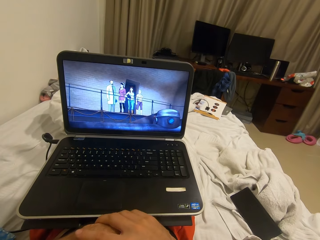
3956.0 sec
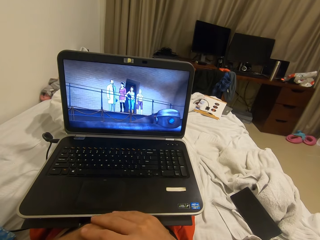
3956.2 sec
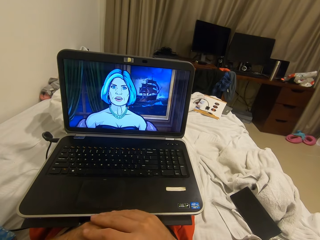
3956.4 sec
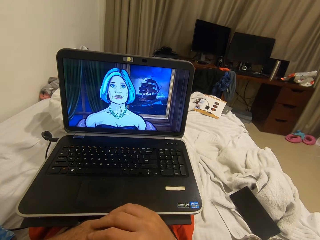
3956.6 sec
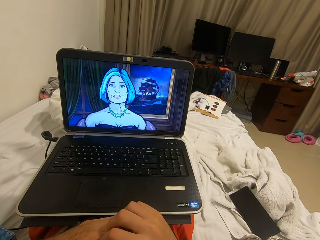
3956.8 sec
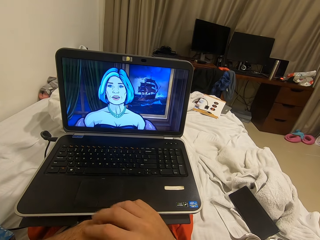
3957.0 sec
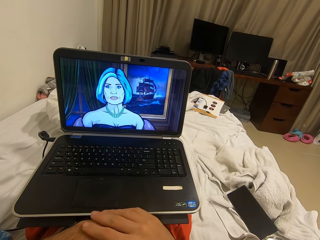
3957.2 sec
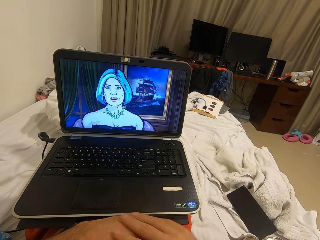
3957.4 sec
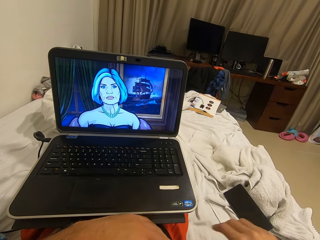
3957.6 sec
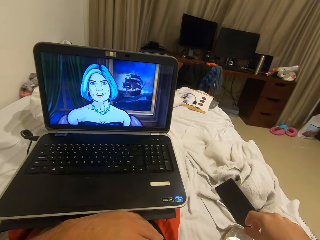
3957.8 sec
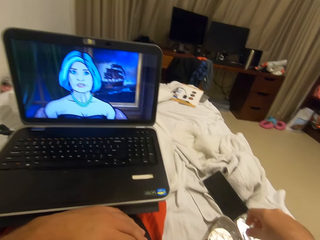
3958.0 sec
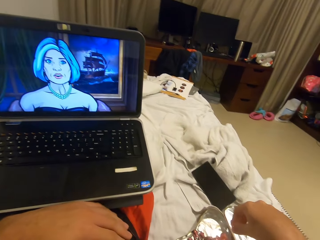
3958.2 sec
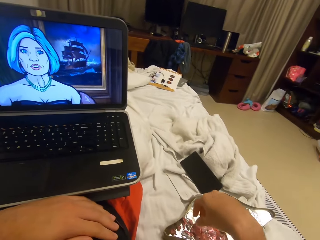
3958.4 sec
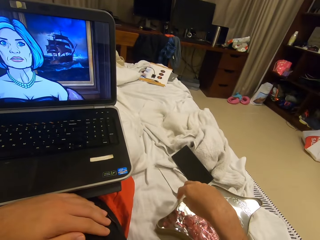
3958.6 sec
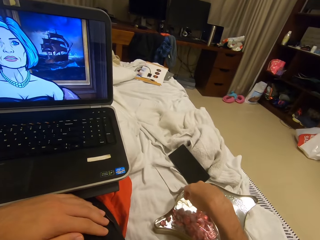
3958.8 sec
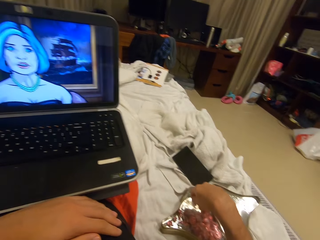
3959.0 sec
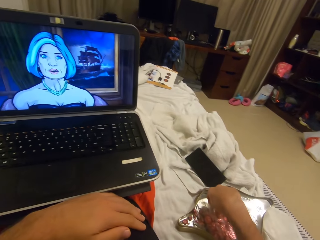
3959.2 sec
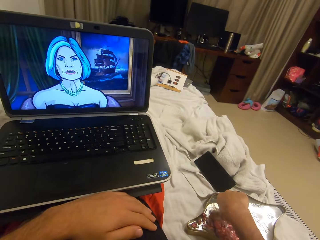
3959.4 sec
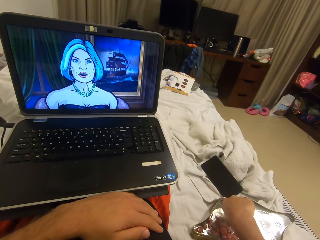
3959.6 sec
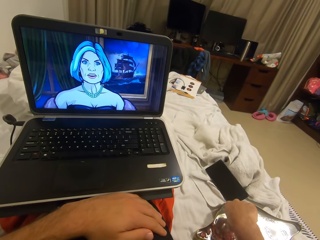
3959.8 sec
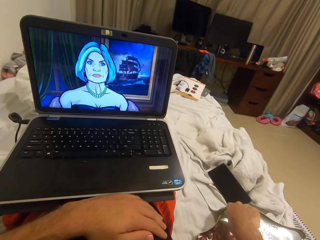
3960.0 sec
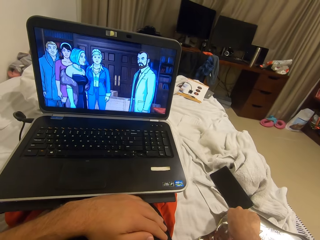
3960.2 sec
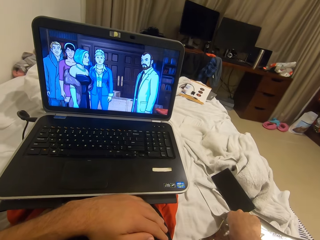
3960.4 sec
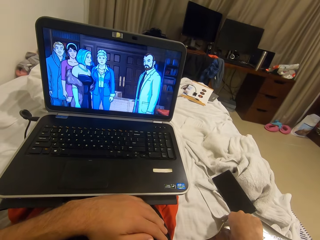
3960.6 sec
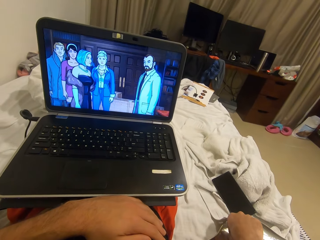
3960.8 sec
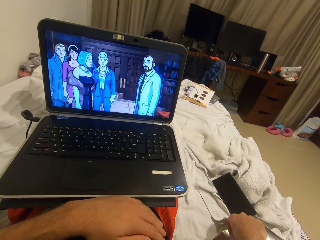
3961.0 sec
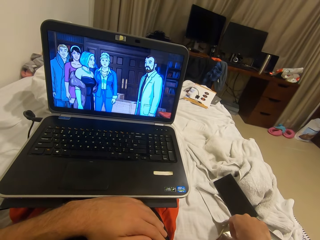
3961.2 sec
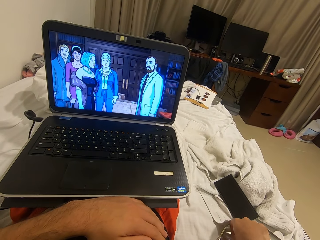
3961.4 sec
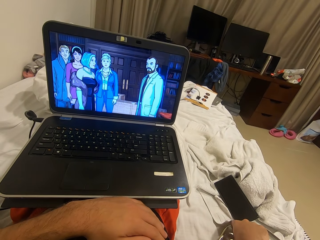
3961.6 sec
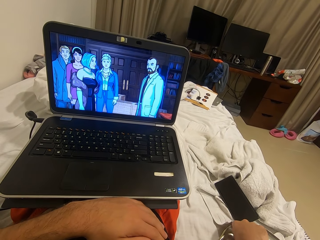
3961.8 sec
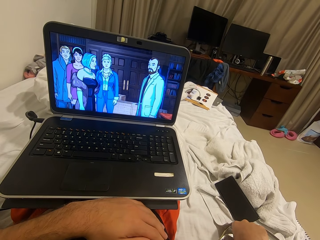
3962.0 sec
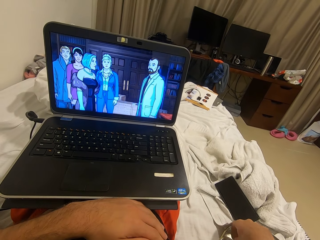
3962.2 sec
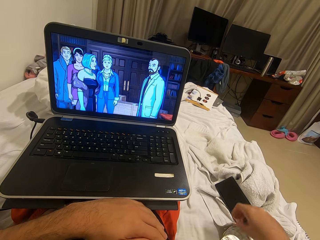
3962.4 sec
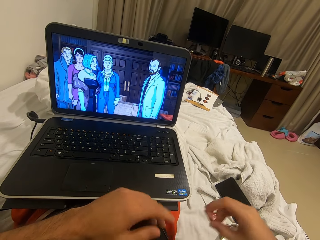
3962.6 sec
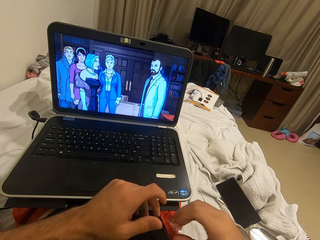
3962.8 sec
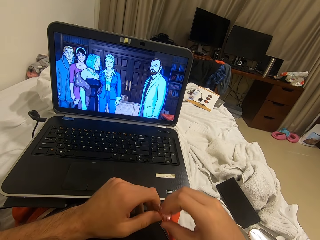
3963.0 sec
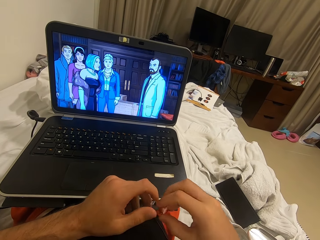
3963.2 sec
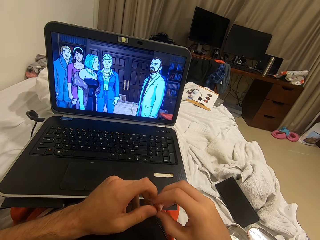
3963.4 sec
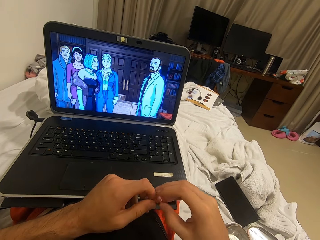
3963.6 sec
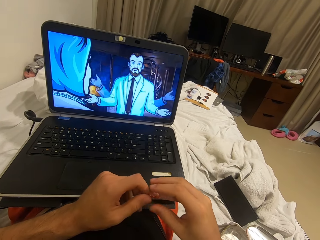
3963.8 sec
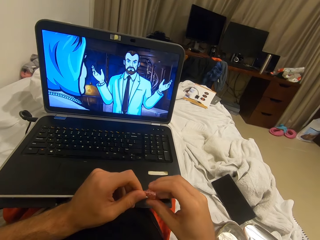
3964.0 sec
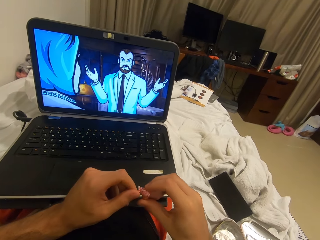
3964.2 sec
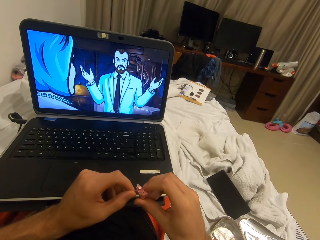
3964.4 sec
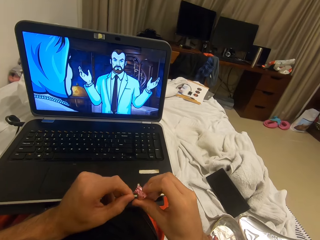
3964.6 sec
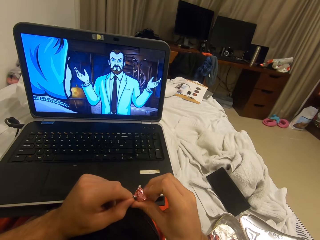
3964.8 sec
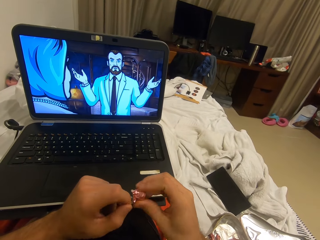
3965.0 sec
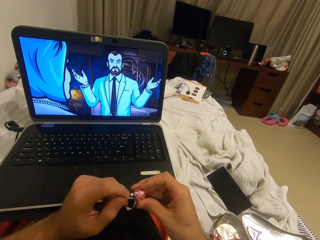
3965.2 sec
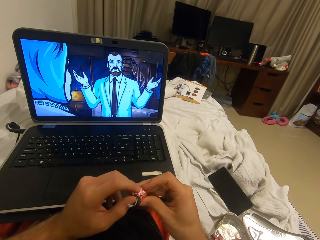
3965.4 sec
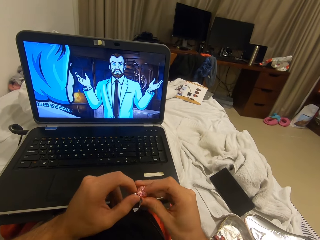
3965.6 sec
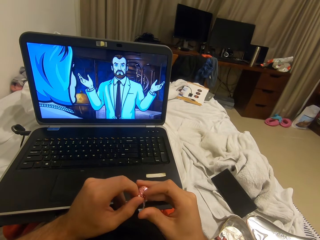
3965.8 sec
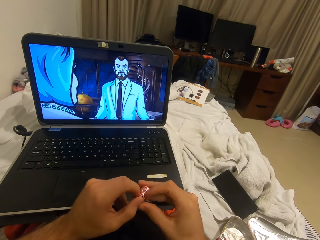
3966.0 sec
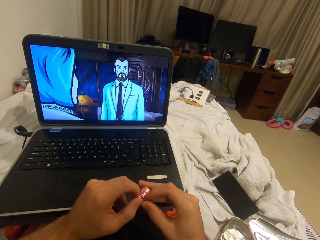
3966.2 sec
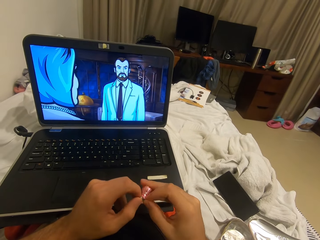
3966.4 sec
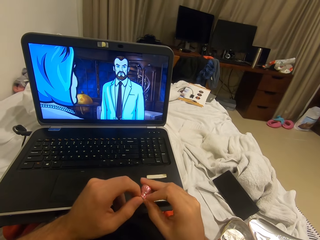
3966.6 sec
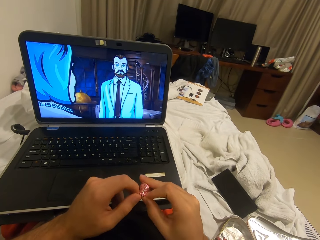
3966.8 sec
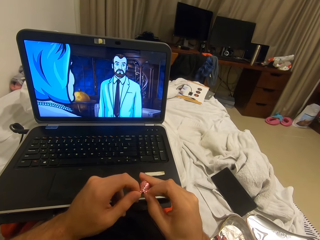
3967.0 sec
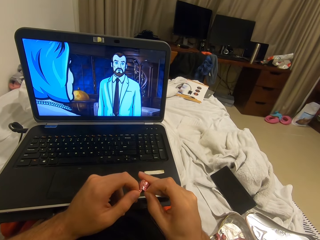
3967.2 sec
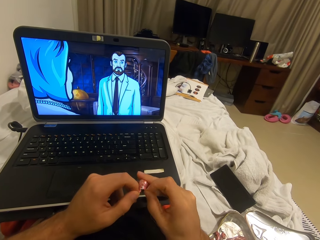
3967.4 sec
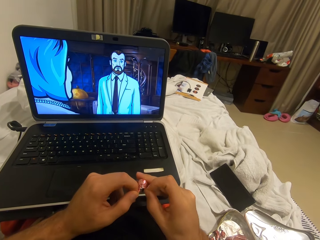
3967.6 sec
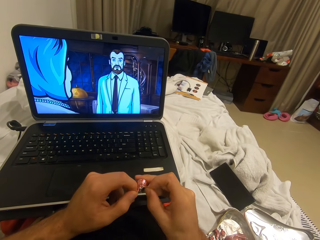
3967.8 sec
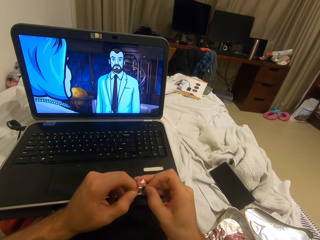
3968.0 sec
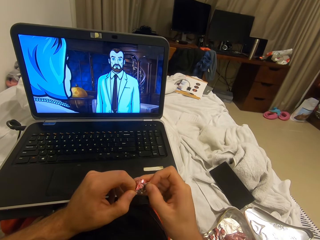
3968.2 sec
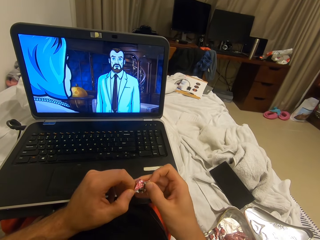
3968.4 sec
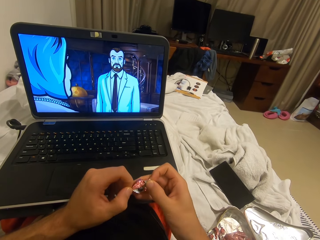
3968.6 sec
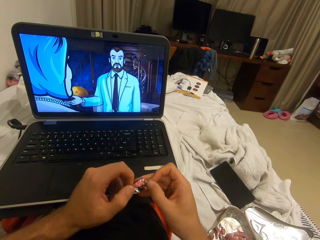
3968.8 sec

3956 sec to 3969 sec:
The camera wearer picks a candy from the sweet holder box. They open up the candy with both hands.

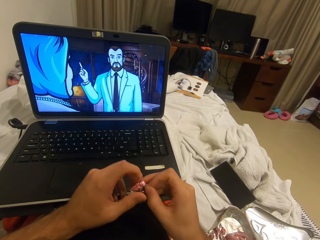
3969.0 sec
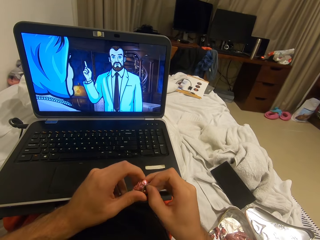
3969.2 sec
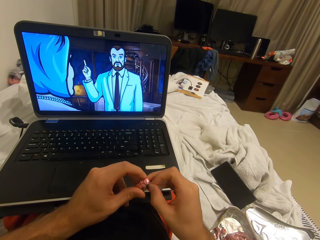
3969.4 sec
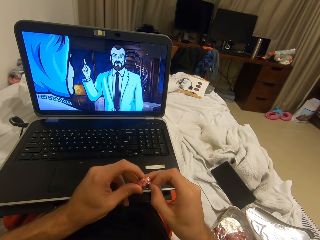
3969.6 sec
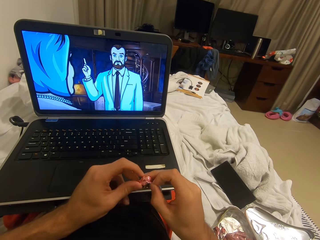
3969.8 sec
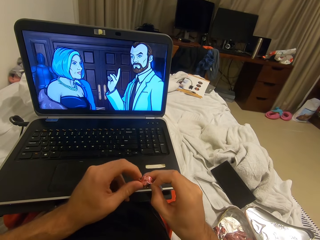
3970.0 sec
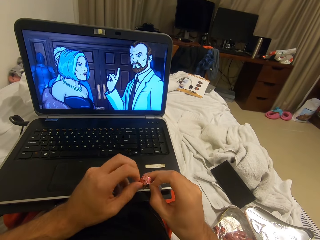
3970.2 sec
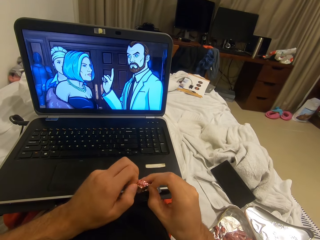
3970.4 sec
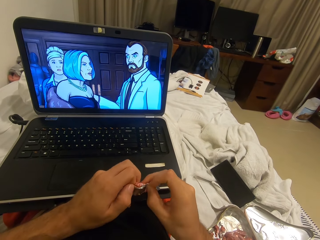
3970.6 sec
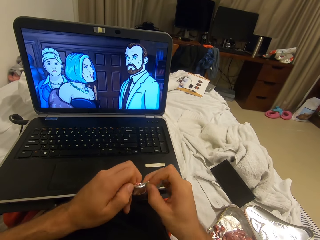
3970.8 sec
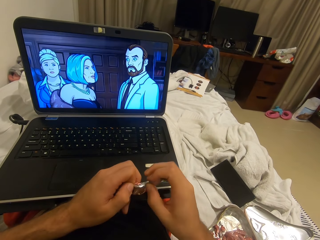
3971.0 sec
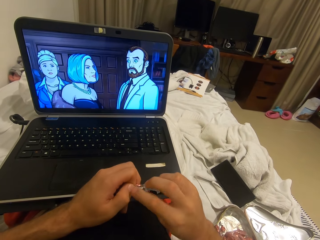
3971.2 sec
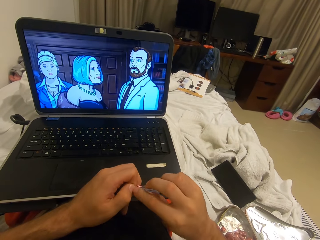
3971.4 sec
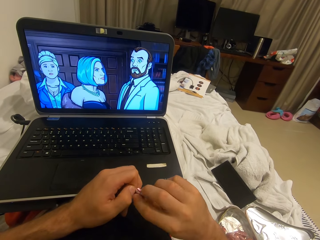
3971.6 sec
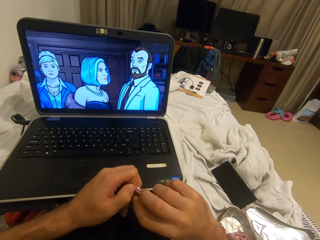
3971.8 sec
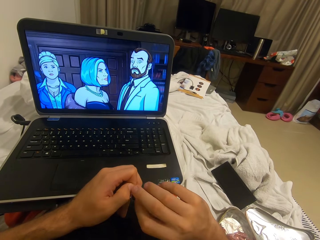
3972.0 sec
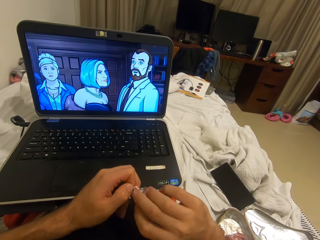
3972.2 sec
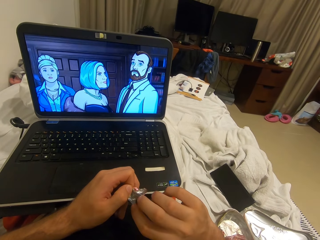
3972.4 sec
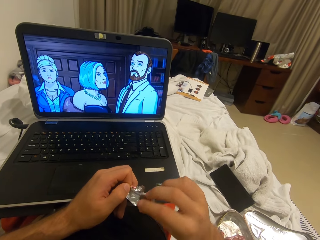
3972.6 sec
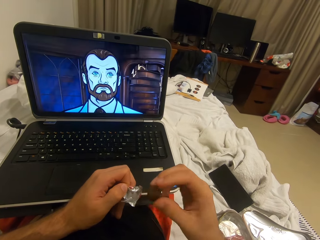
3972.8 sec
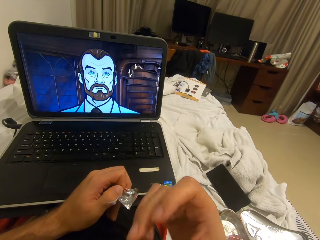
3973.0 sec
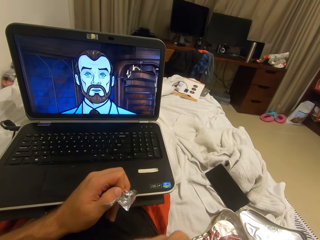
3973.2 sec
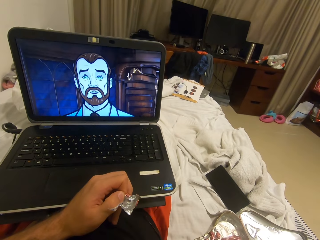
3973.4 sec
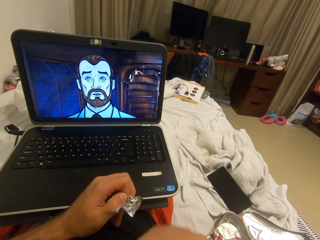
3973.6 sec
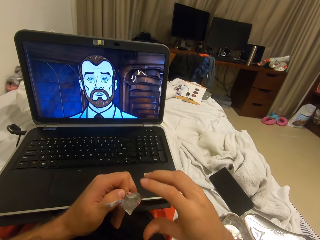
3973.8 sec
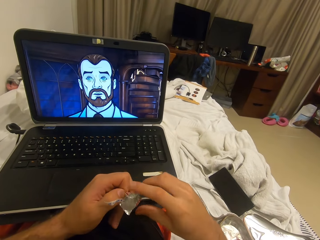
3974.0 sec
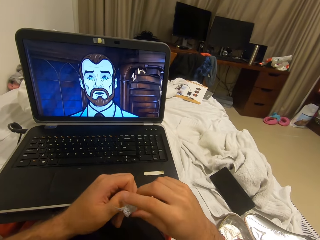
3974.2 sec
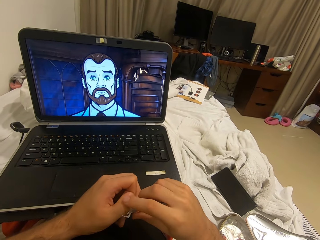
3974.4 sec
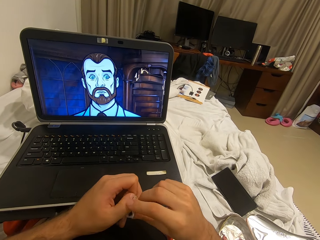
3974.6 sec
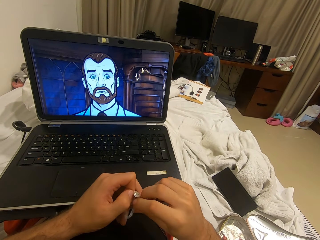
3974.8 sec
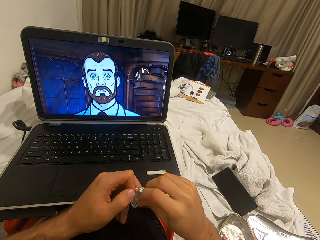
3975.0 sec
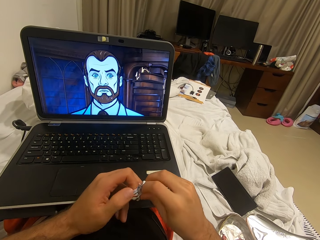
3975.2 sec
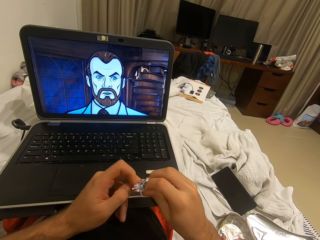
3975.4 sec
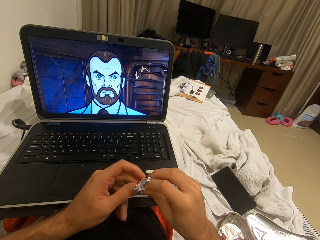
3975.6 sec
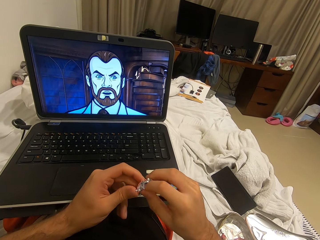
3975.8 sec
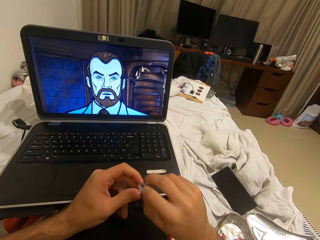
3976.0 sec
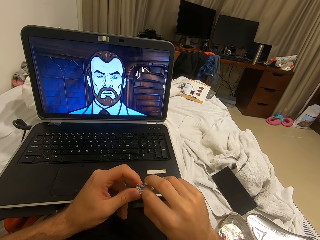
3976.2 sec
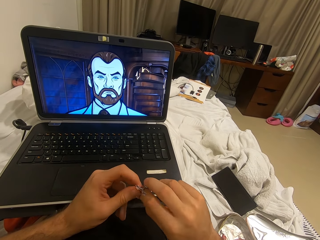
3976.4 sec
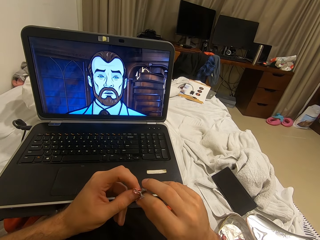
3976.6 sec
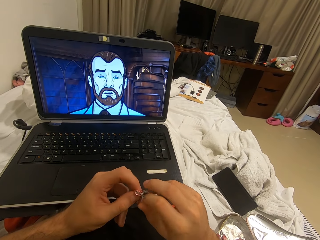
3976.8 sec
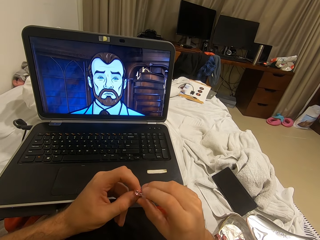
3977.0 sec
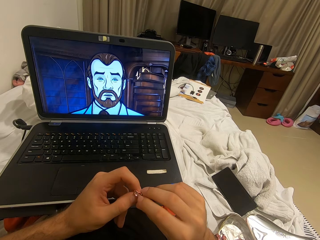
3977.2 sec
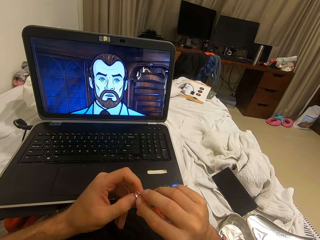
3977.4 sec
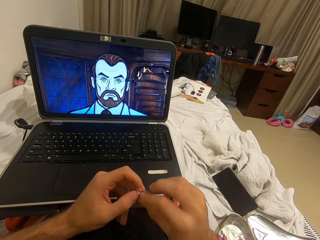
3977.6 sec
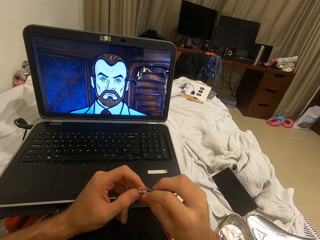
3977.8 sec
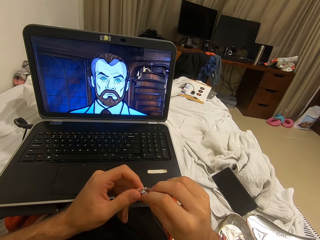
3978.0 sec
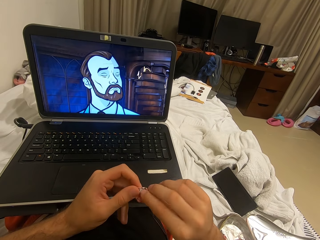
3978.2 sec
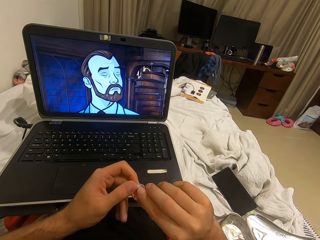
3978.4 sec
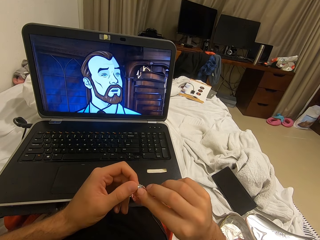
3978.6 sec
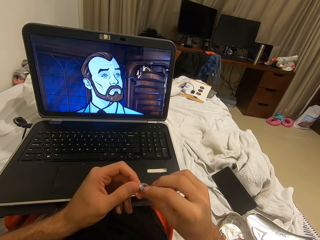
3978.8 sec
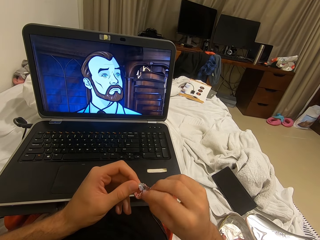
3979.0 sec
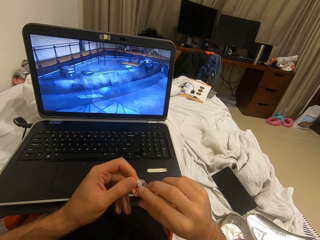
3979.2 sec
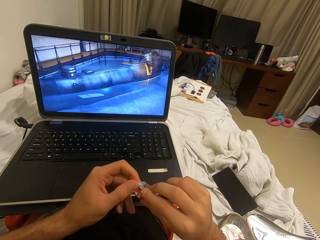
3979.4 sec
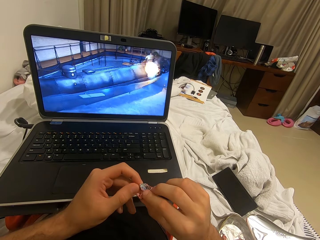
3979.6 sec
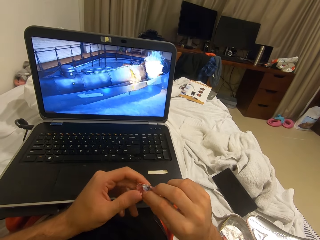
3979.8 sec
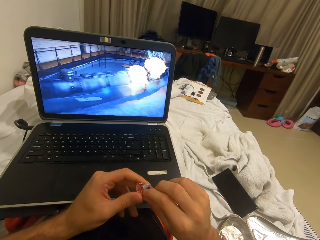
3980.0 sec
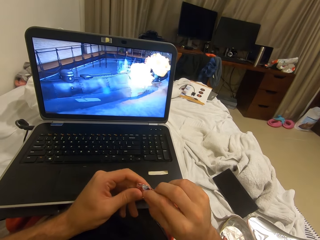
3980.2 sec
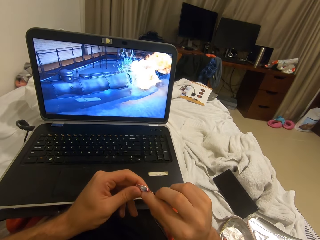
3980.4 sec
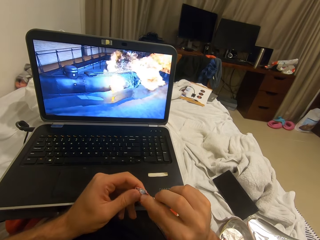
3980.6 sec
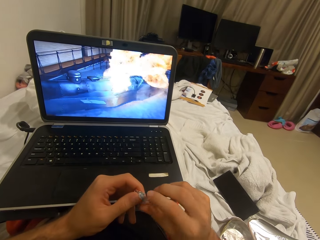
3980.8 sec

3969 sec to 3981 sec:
The camera wearer puts the candy in his mouth. He folds the sweet cover.
